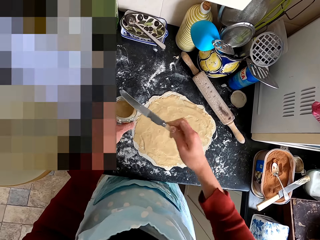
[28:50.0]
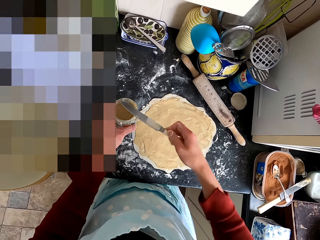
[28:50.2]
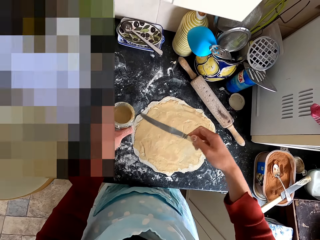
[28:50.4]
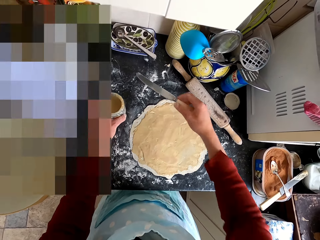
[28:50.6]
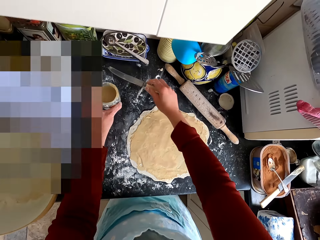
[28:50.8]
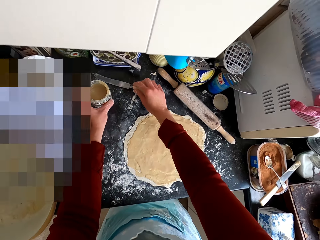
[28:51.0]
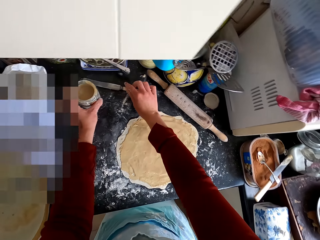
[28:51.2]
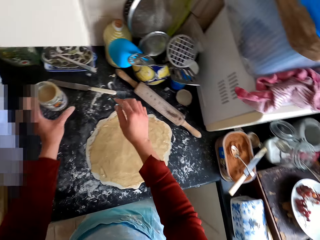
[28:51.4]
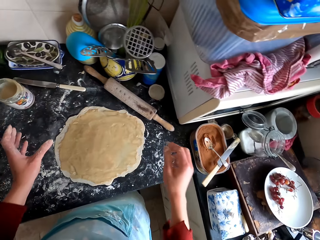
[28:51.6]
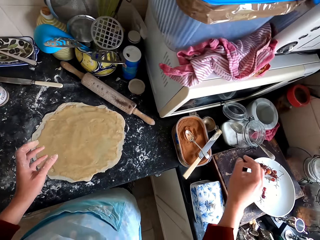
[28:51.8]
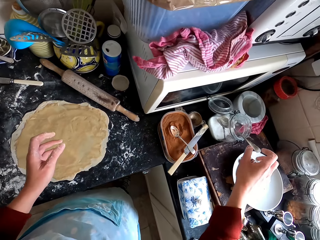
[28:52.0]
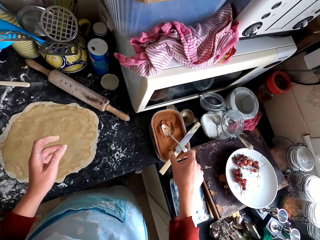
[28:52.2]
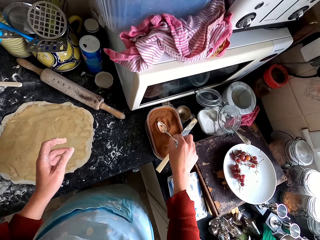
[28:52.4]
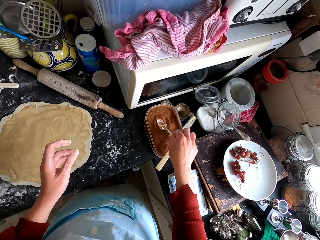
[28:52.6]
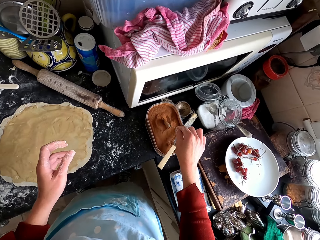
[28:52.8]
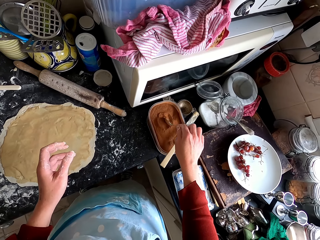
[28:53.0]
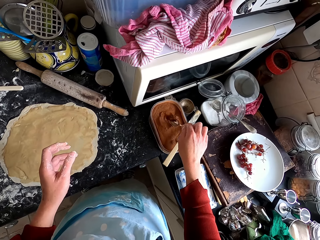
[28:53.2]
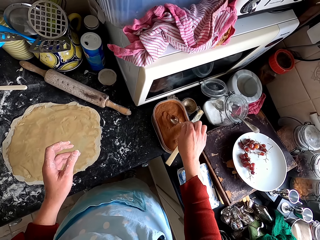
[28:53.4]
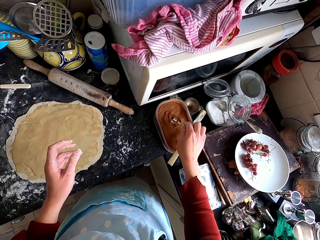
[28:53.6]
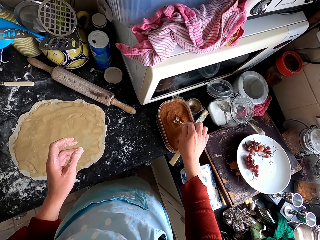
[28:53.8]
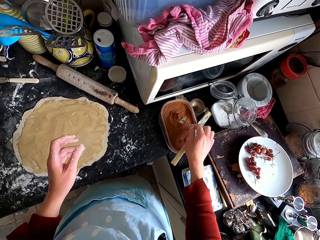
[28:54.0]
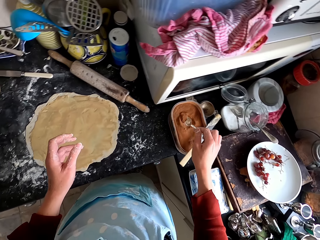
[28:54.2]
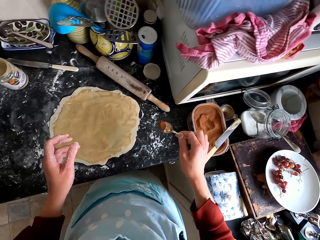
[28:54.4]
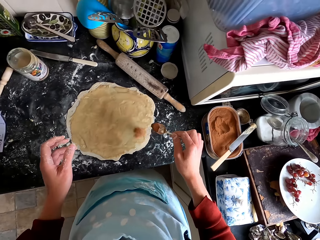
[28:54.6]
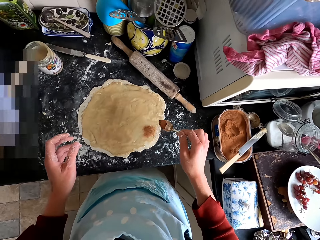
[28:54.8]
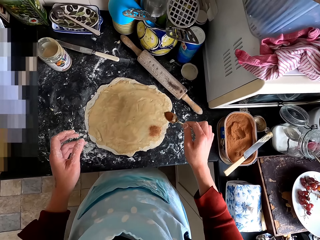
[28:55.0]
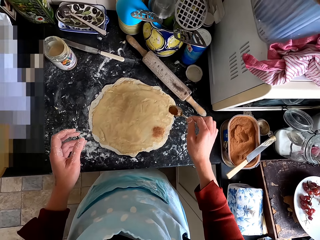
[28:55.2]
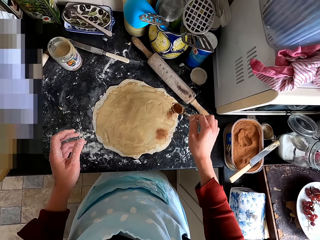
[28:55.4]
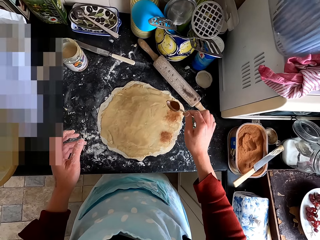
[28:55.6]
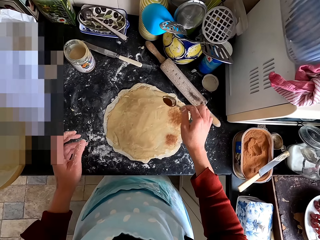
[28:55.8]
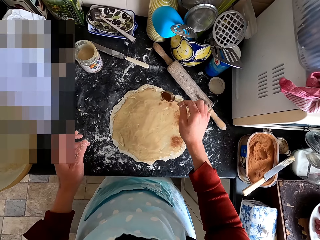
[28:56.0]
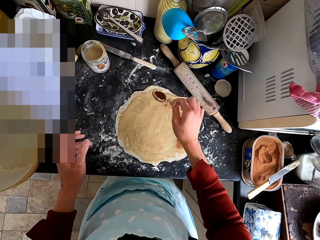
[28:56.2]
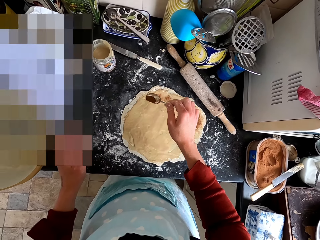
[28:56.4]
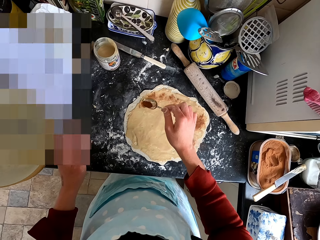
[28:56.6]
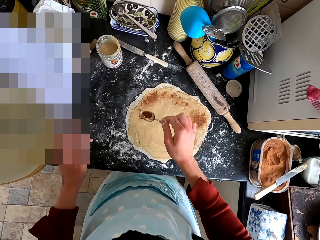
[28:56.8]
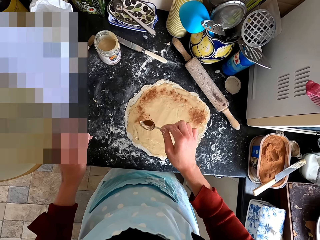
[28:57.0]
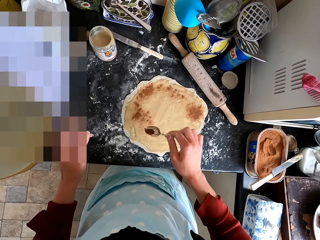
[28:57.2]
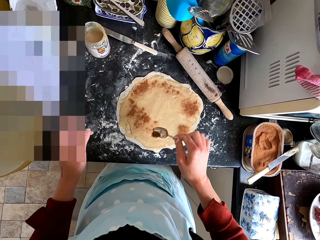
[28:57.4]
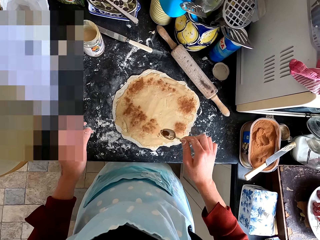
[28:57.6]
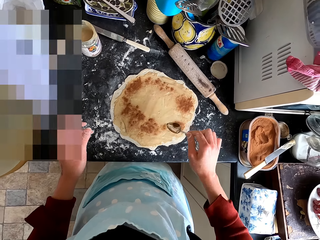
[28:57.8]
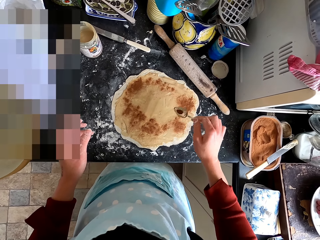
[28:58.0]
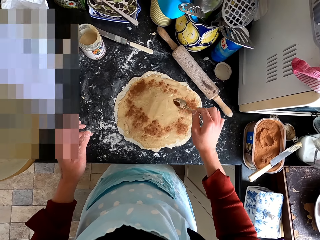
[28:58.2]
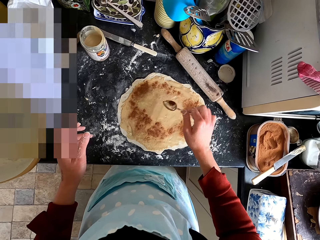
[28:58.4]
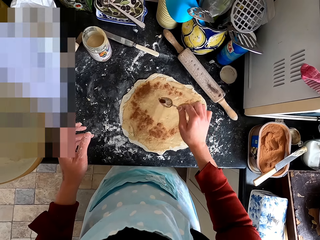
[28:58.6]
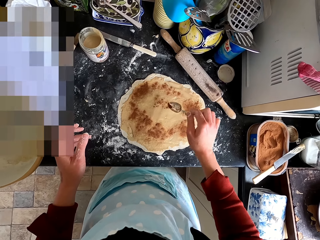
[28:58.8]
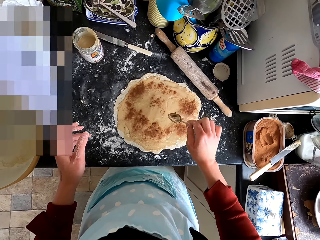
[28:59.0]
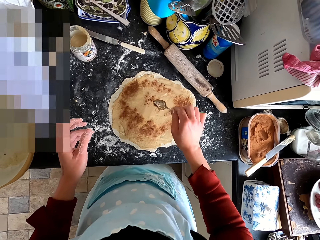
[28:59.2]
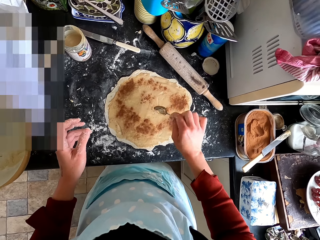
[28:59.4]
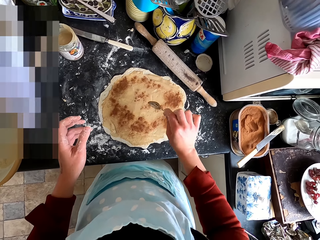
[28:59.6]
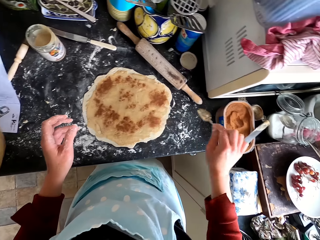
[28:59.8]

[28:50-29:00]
The camera wearer wipes the knife with the food container lug. They put the tin and the knife on the counter top. They scoop the ingredient in the container with the spoon. They pick up the spoon. They spread the ingredient on the dough with the spoon and pour something on the dough.

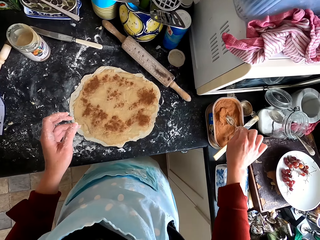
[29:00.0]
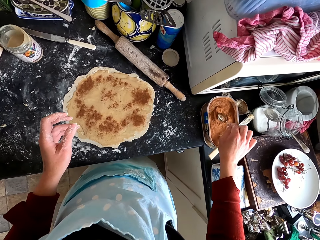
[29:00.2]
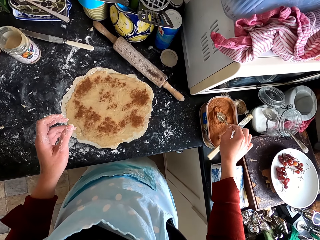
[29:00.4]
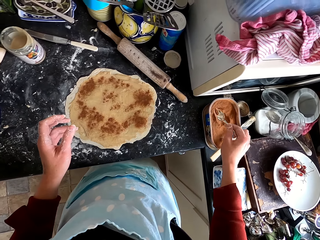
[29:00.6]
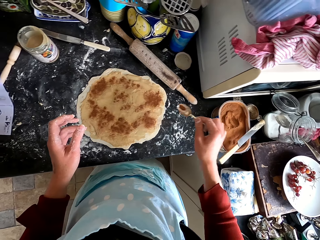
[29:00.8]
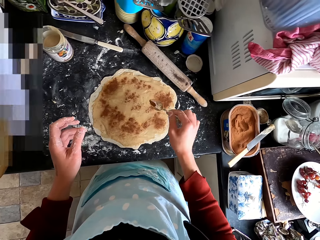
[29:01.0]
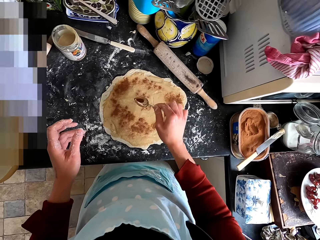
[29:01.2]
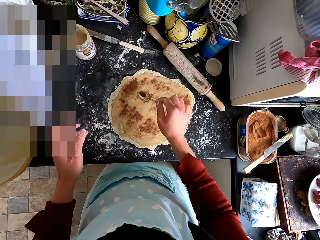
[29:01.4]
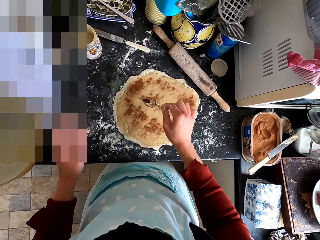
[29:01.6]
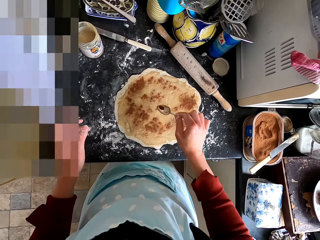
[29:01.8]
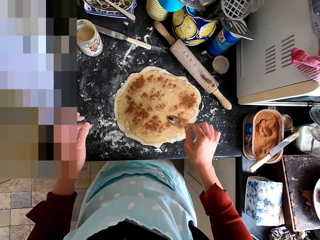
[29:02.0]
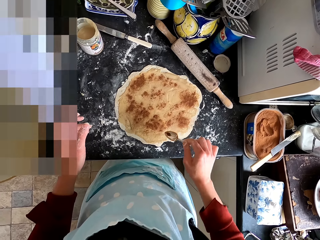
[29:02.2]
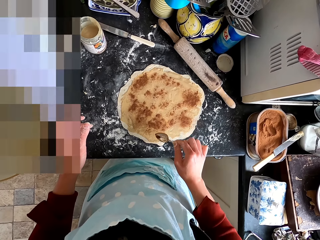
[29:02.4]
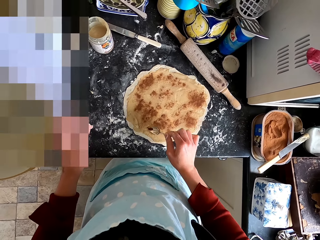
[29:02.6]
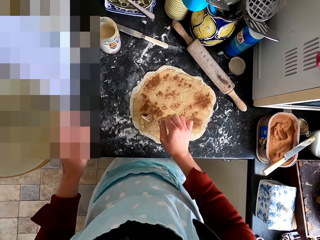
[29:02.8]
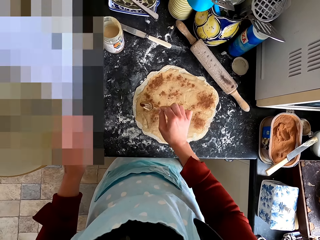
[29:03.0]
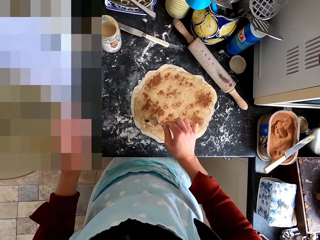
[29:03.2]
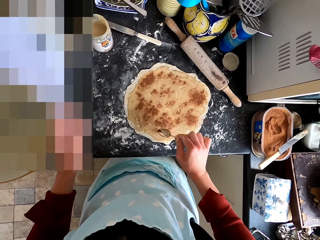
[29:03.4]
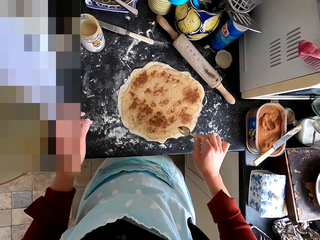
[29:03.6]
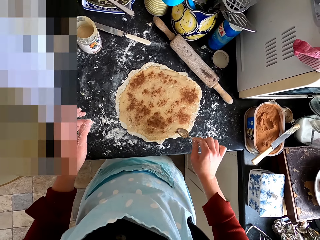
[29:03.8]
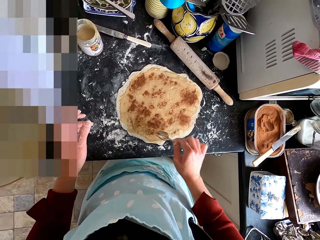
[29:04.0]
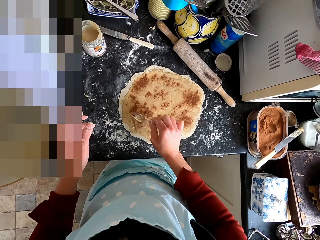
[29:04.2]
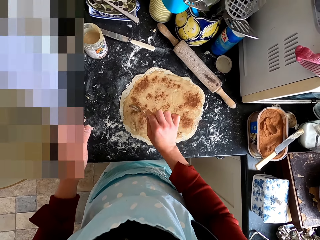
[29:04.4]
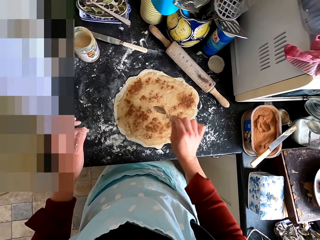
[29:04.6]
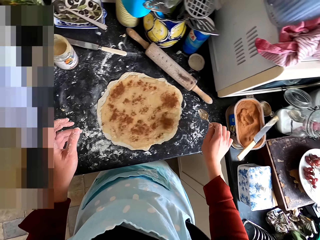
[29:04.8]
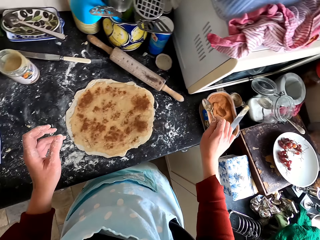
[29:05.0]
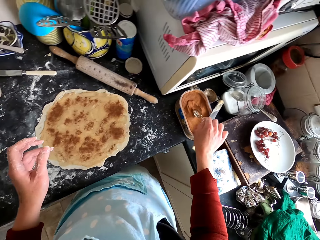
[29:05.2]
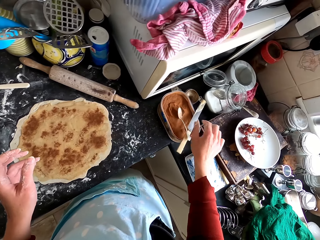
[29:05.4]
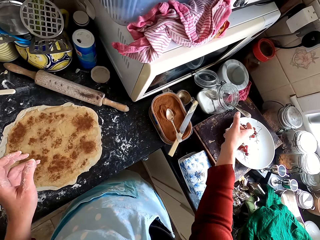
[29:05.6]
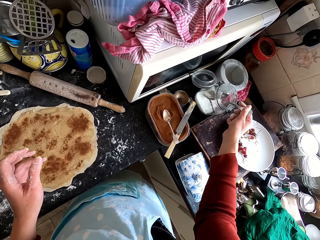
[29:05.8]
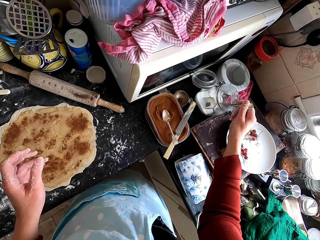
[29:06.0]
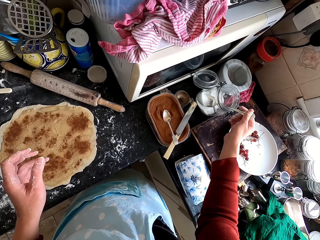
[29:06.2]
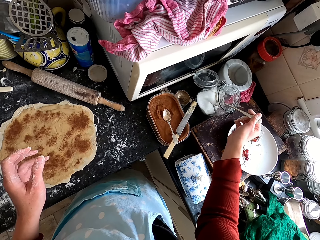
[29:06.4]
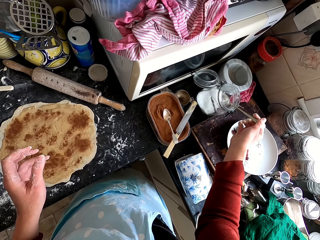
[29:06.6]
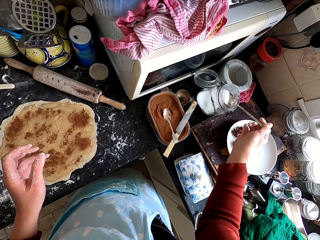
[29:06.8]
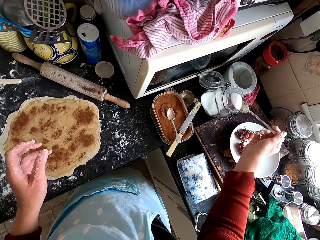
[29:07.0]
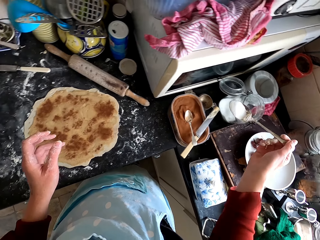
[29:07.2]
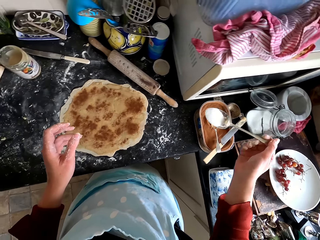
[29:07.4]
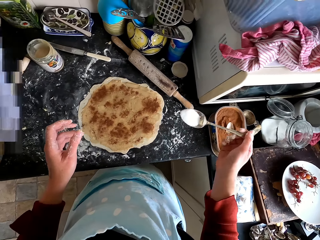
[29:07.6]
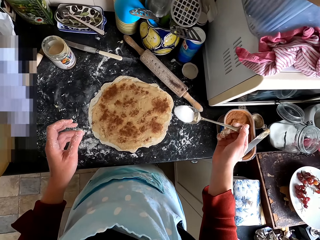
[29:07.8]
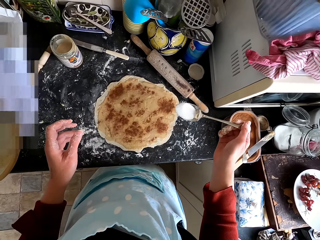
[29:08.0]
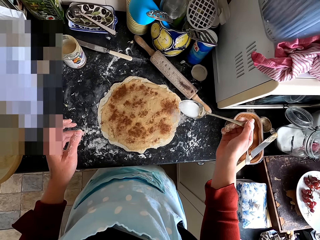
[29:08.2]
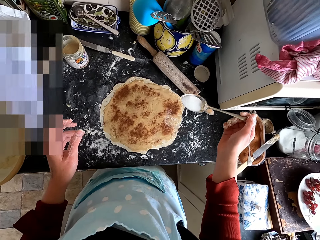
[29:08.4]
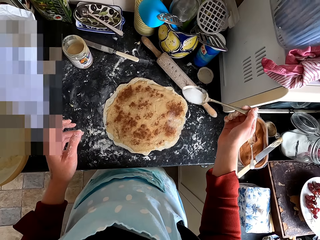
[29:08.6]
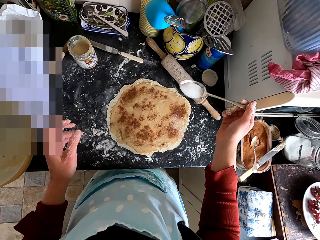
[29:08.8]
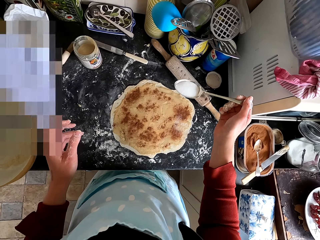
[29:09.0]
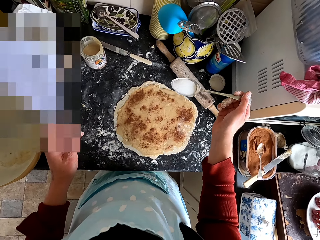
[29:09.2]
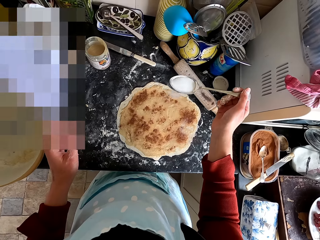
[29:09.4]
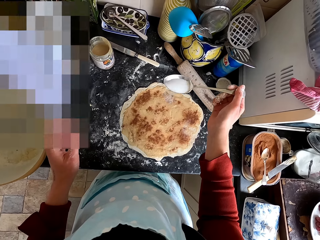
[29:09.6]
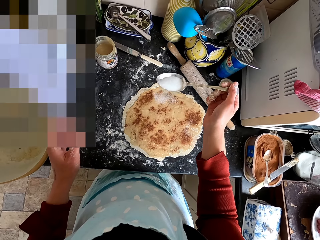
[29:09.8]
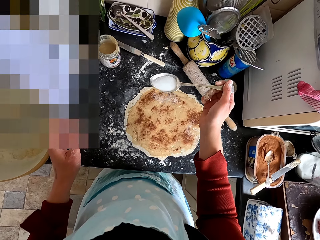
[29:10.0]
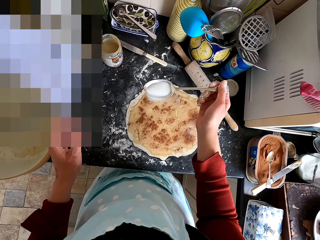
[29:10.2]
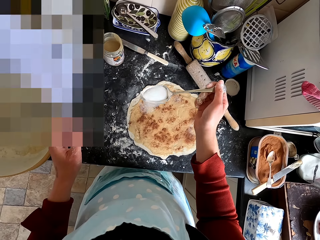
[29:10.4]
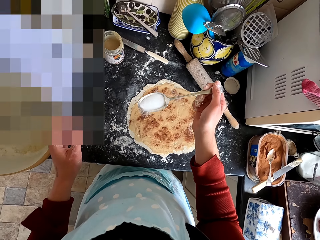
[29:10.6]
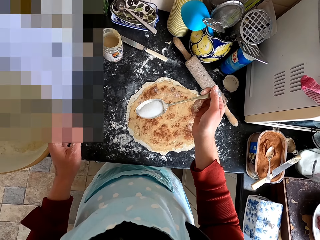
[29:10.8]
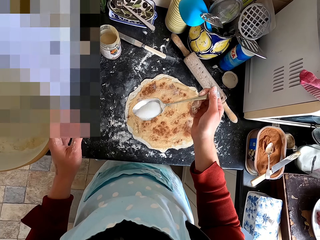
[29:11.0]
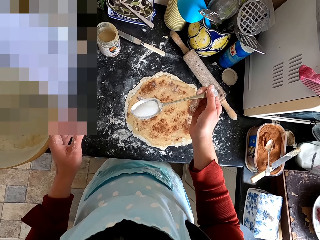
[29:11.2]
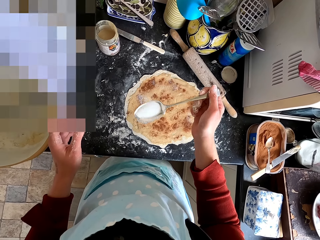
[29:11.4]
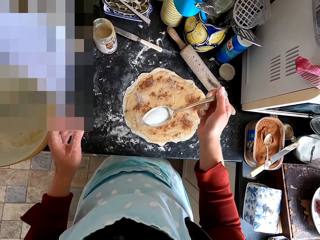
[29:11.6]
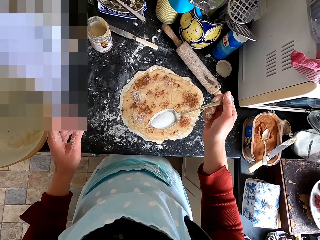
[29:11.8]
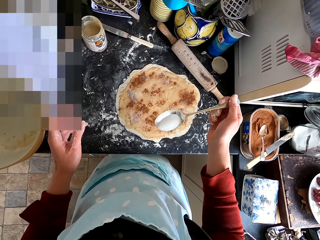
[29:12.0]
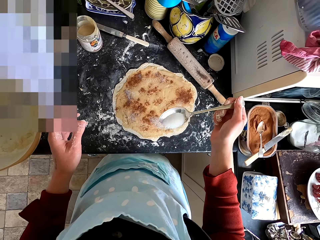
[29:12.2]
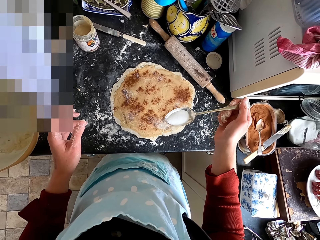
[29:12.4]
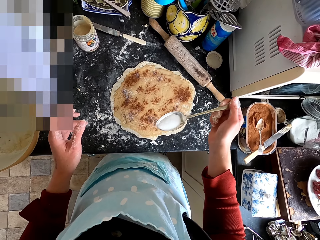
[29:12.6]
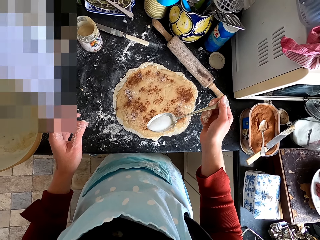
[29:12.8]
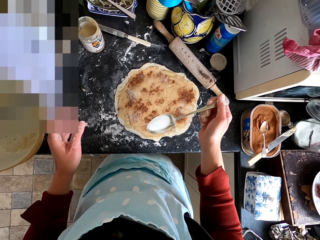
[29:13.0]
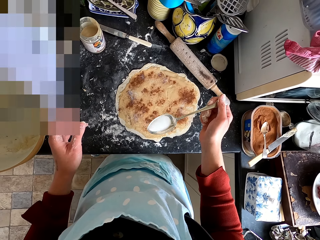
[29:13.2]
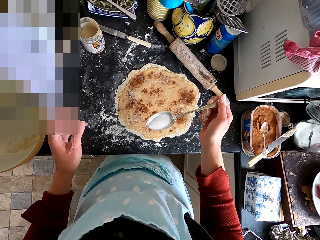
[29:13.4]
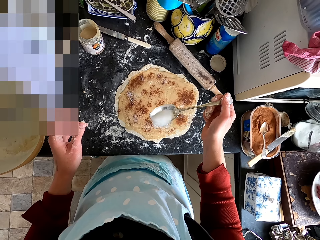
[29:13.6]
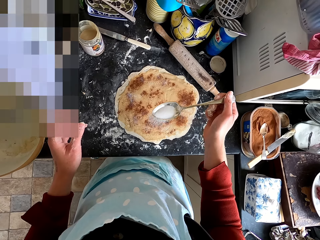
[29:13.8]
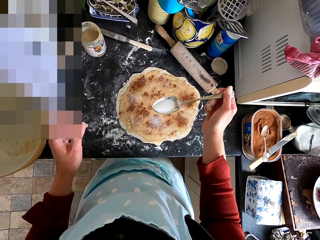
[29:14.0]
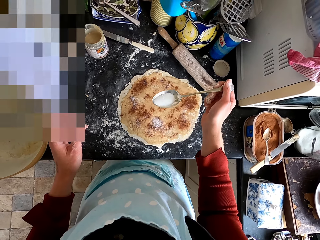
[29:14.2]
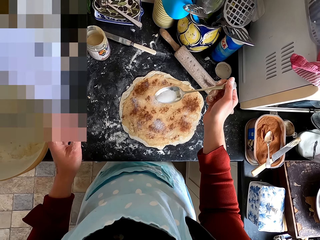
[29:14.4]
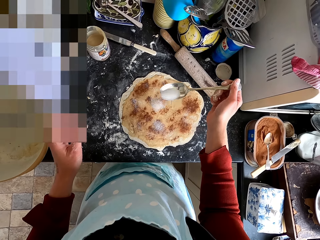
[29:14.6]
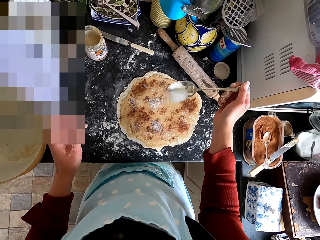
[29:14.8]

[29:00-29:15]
The camera wearer scoops the ingredient in the container with the spoon. They spread the ingredient on the dough with the spoon and pour something on the dough. They drop the spoon in the container. They scoop salt from the tin or glass container with the spoon. They pick up a spoon from the container. They spread the salt on the dough with the spoon and pour something on the dough.
